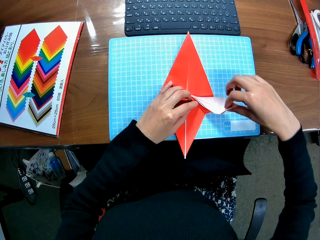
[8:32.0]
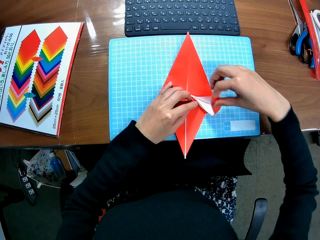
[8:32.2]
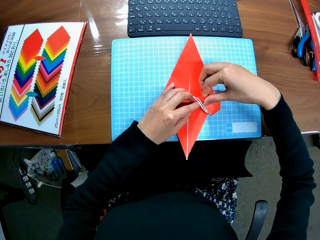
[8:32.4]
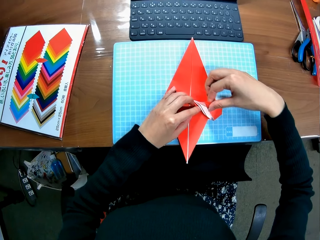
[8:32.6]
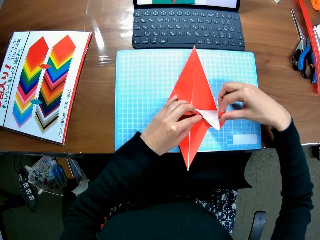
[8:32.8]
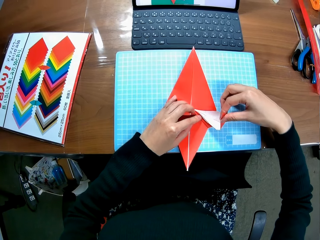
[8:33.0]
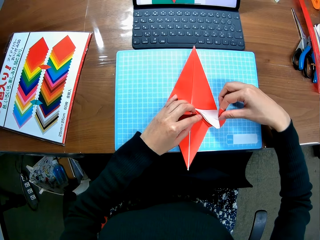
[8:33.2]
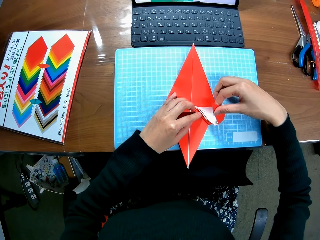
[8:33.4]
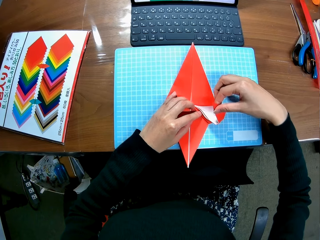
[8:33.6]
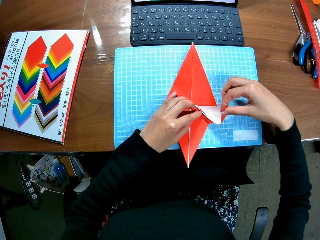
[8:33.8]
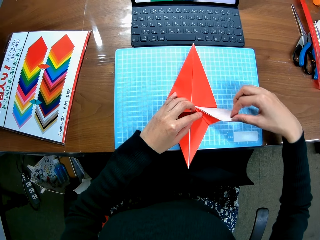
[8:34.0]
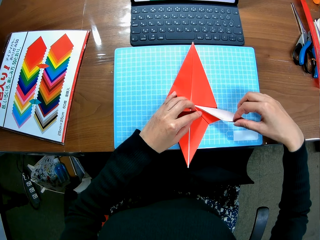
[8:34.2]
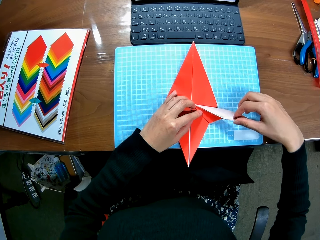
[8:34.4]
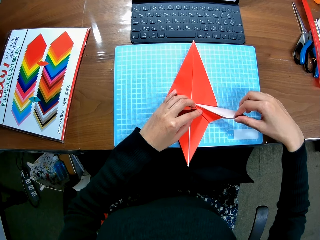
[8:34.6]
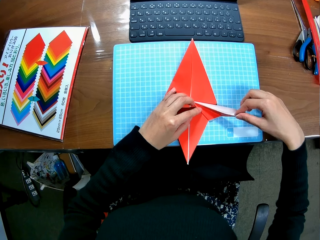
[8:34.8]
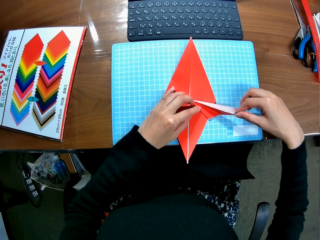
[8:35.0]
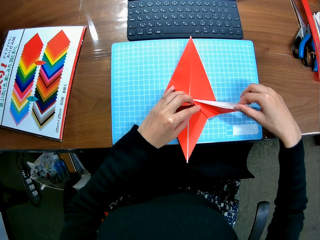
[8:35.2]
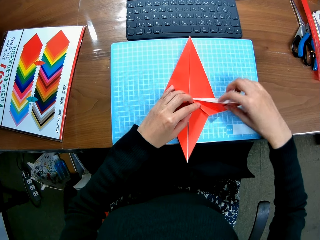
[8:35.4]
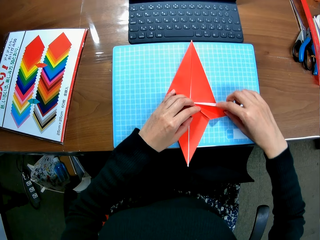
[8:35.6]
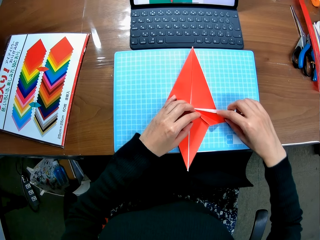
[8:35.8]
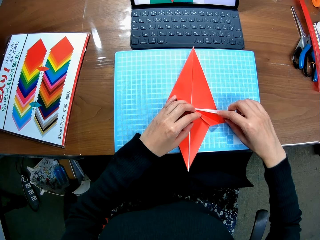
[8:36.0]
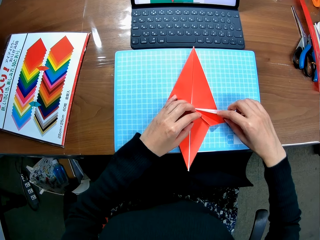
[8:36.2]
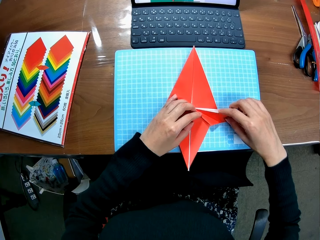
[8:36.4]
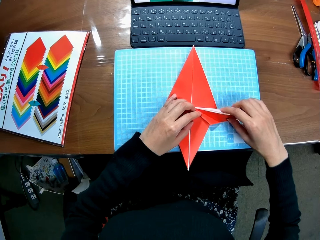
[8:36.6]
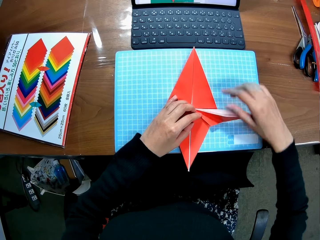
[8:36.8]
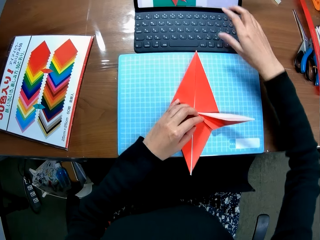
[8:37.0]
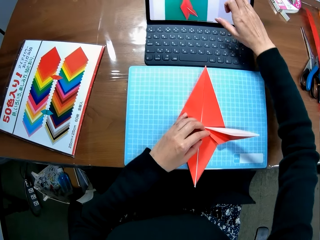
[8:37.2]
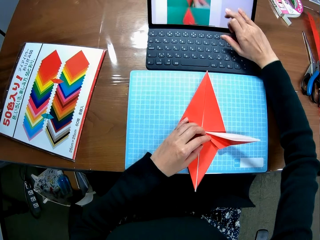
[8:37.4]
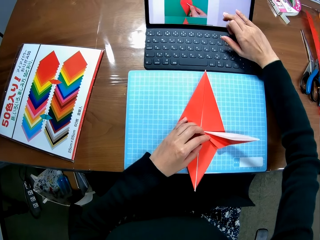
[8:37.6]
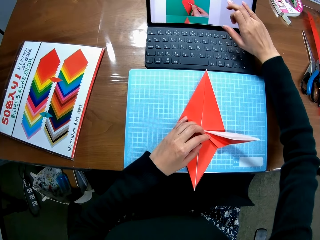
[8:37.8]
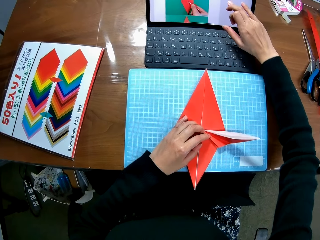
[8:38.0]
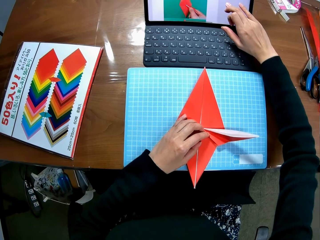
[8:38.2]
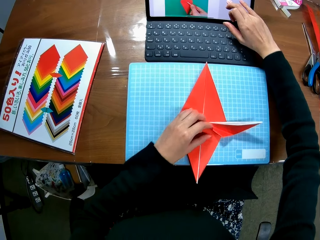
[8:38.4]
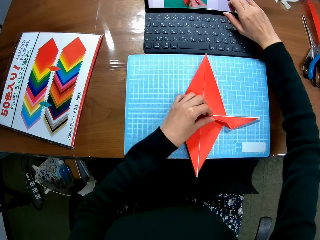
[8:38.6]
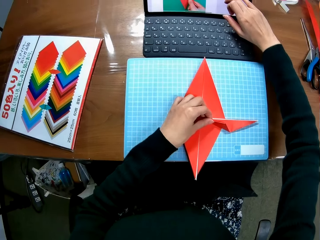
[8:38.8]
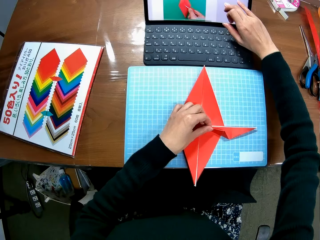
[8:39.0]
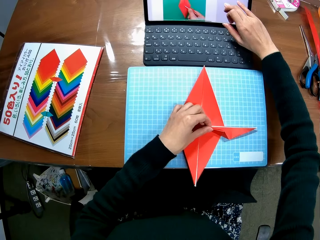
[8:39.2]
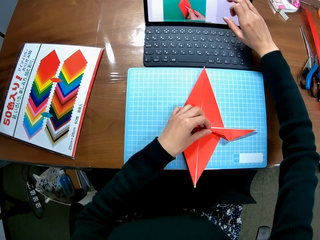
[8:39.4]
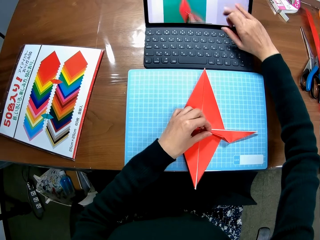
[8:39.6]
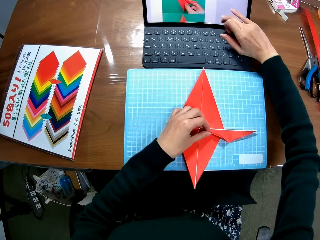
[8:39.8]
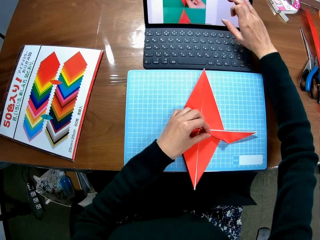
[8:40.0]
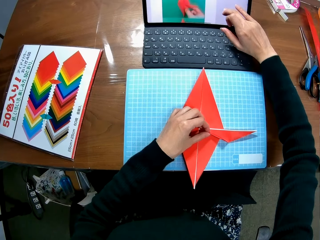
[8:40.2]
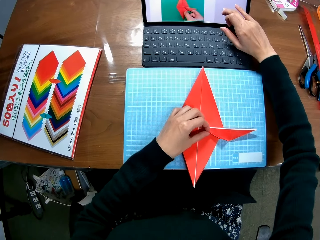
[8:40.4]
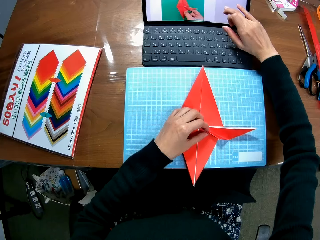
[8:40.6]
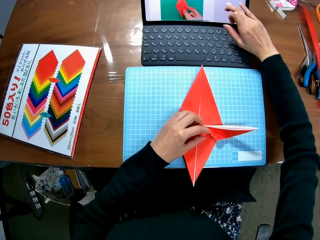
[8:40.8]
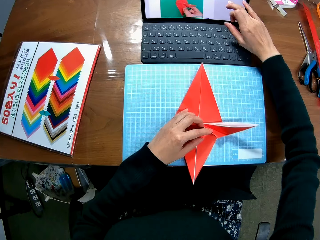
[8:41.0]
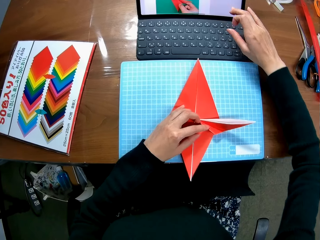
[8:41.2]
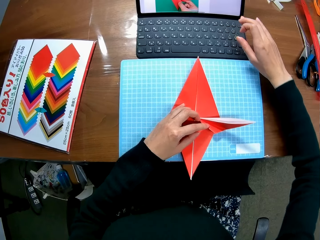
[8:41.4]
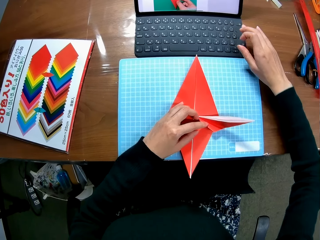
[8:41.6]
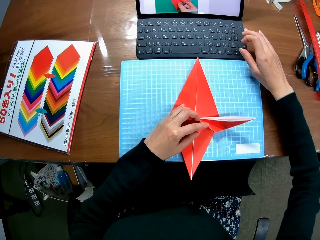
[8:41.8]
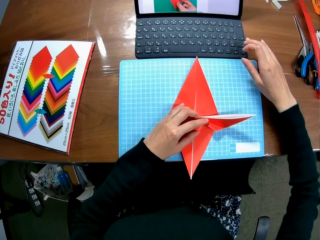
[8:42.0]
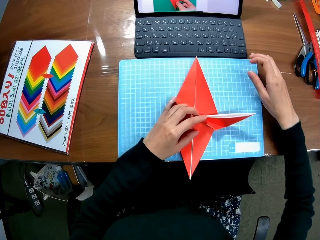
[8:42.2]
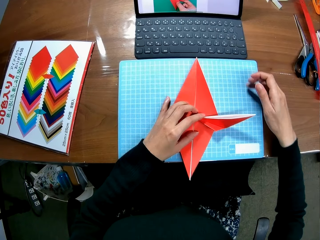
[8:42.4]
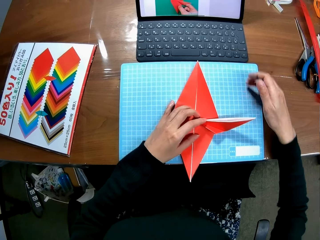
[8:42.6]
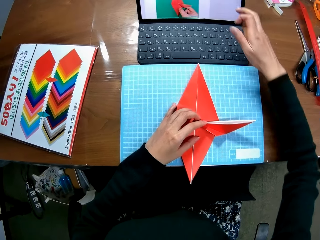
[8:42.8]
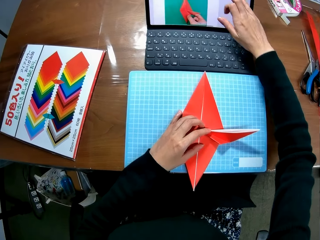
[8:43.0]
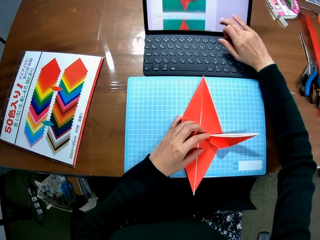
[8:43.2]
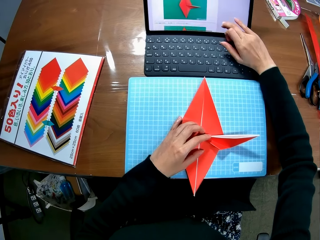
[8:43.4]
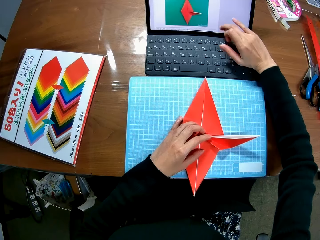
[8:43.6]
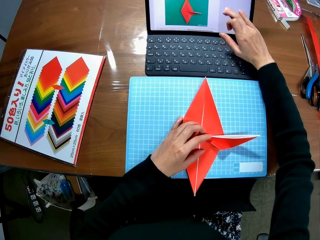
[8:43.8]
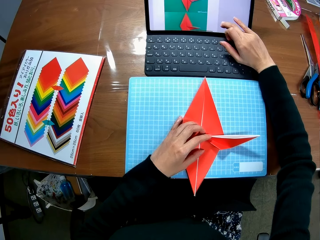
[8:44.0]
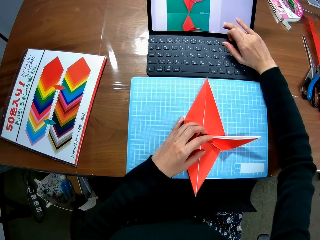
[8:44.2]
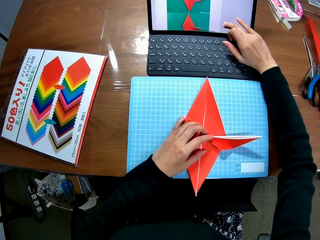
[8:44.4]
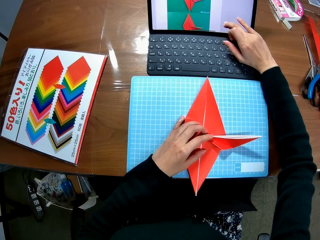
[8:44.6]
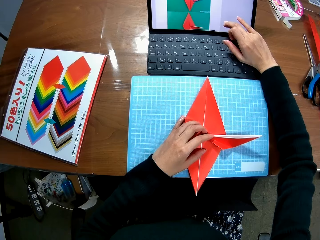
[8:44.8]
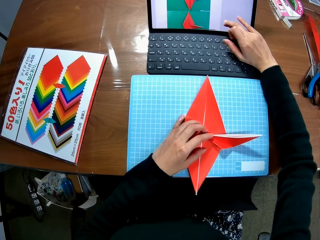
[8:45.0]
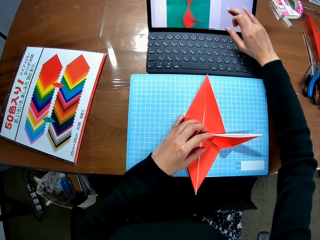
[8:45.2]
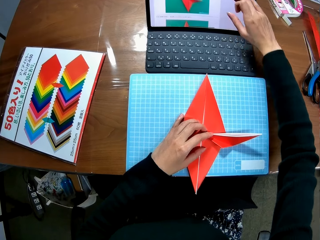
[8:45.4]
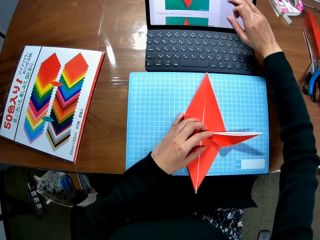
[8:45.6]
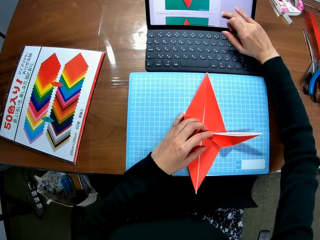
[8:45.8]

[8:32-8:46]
The camera wearer scrolls up the screen of the laptop with her right hand. She turns the kite. She looks at the laptop. She operates the laptop.

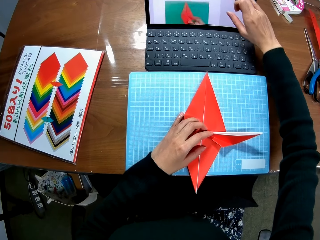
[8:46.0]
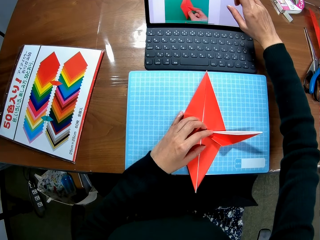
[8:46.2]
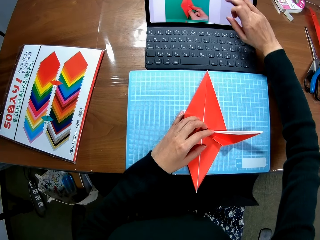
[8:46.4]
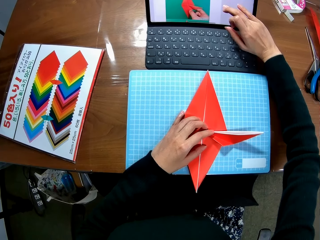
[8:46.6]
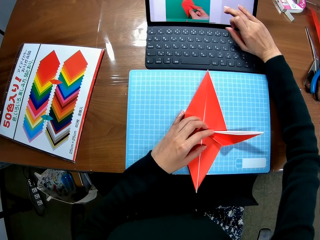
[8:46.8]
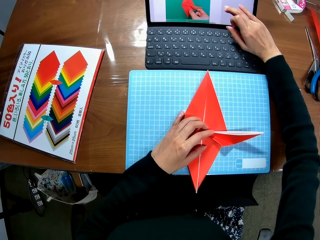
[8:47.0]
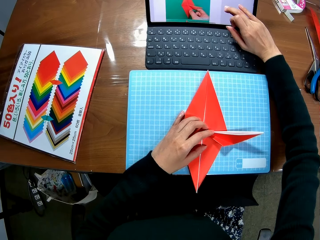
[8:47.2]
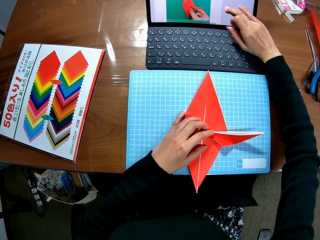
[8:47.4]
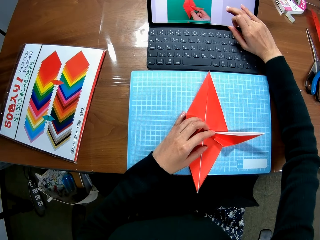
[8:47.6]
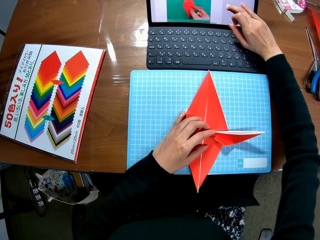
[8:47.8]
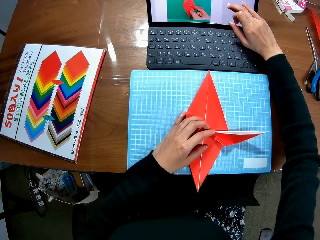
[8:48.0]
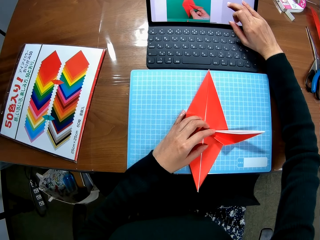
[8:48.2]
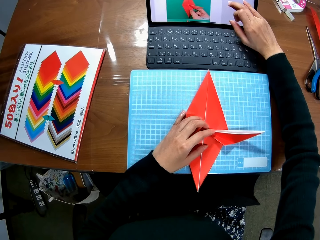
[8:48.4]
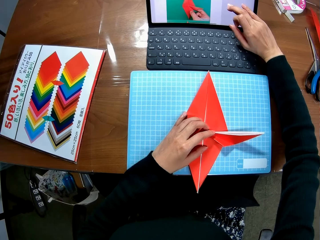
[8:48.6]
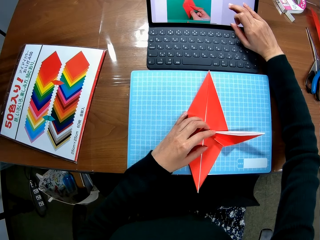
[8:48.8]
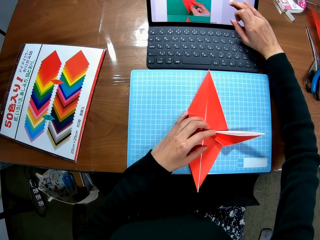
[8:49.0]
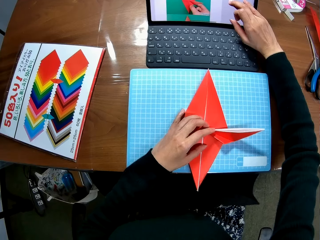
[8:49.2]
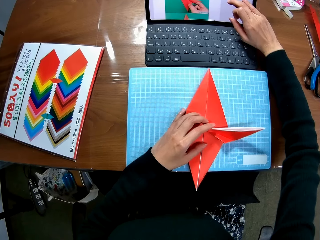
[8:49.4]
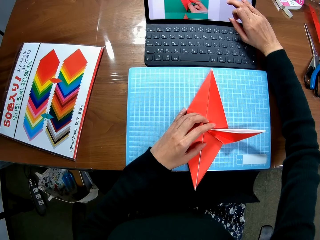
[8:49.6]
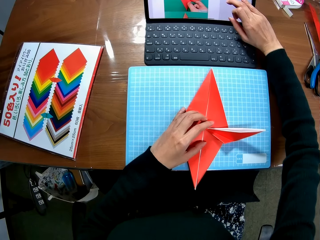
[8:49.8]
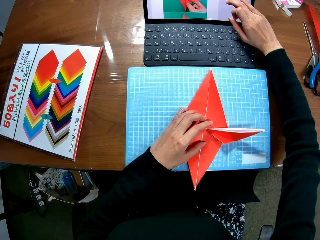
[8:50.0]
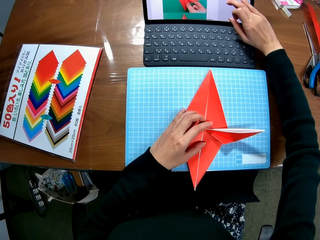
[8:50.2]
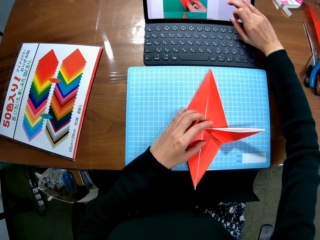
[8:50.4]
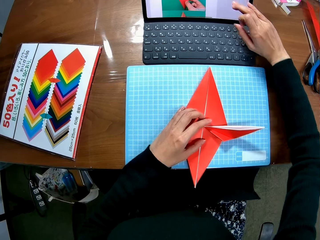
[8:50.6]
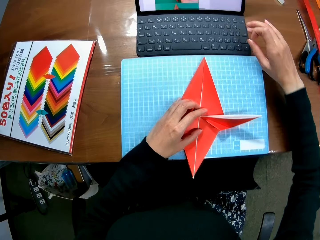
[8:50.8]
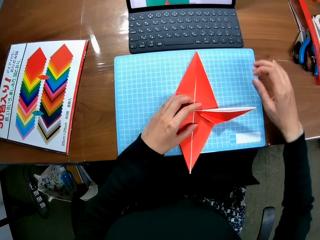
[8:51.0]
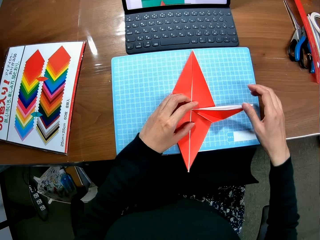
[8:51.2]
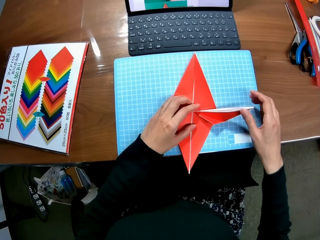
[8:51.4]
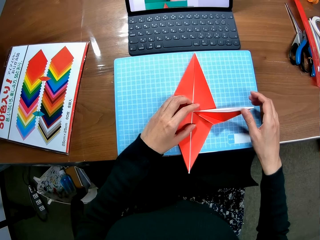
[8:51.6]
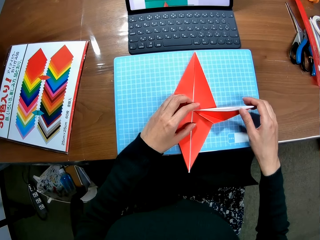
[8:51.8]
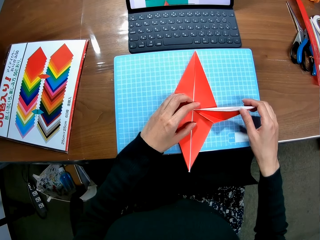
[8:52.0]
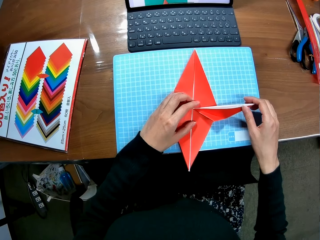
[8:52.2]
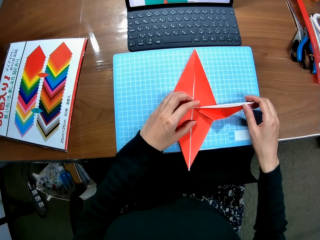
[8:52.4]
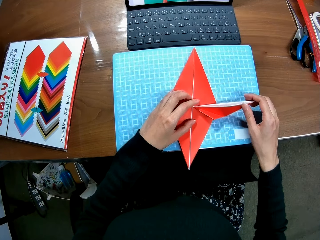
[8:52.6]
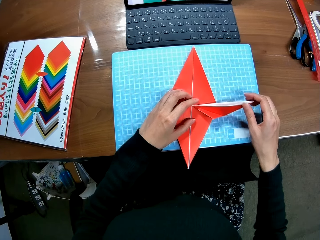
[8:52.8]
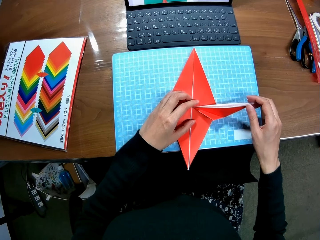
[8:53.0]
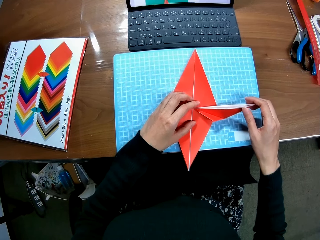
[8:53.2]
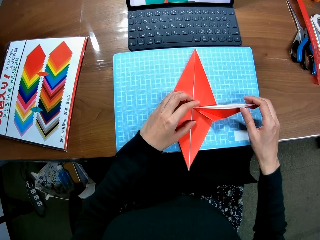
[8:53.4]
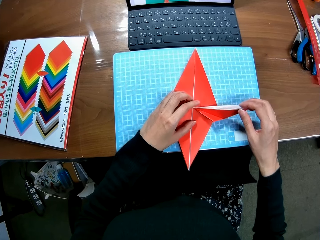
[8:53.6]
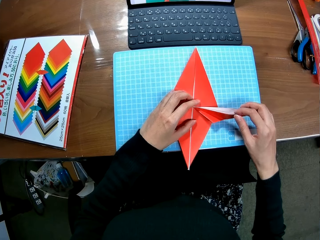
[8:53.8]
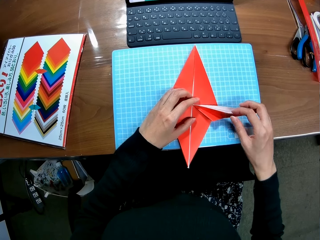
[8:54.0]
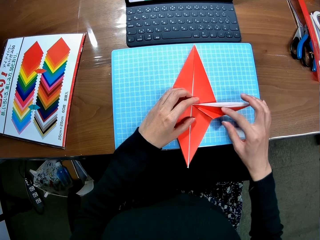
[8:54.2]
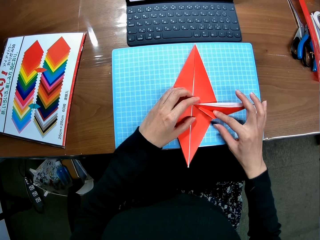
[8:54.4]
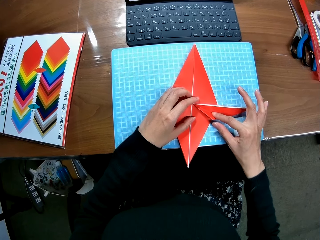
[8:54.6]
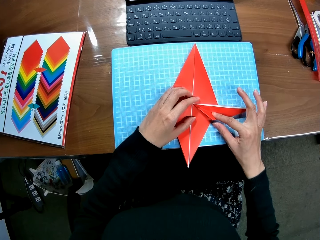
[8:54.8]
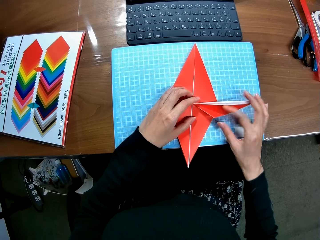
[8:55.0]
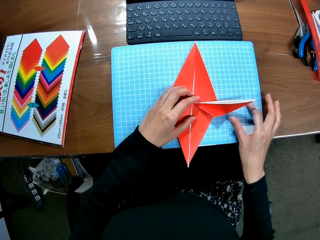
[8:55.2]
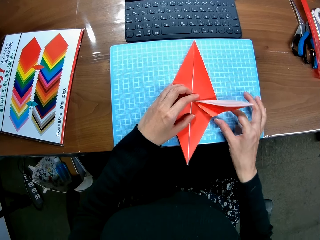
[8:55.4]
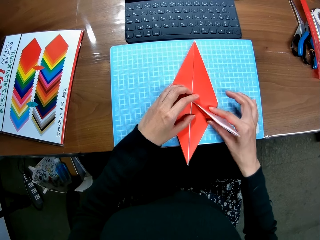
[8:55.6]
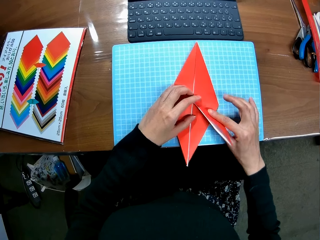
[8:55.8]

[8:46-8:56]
The camera wearer looks at the laptop. They operate the laptop. They hold the kite. They fold in the paper craft and make a kite with paper.
